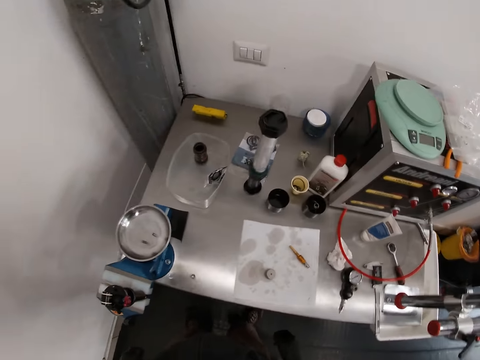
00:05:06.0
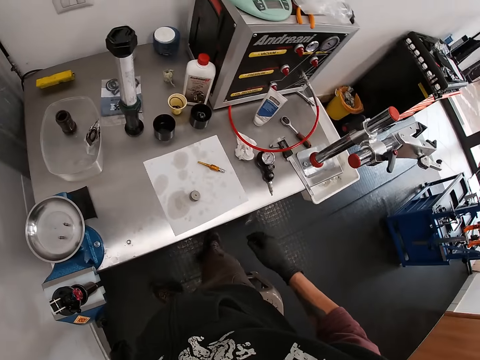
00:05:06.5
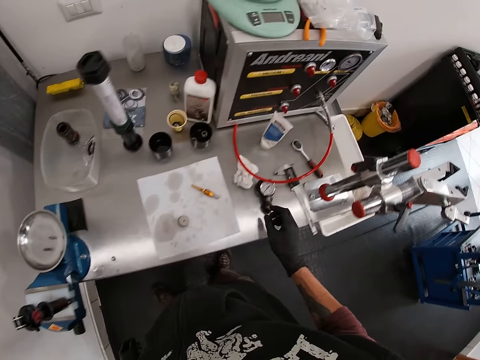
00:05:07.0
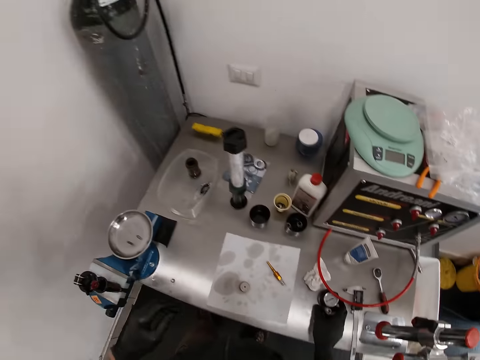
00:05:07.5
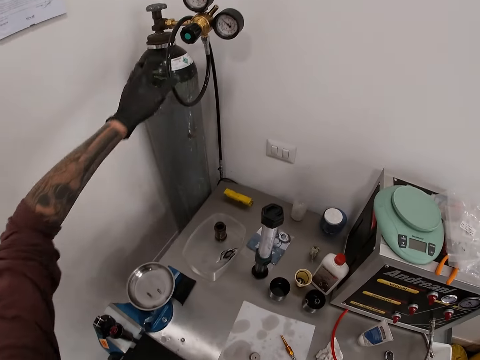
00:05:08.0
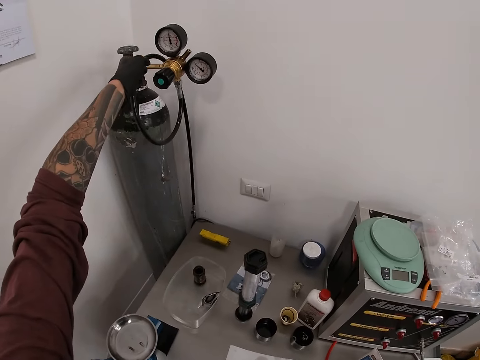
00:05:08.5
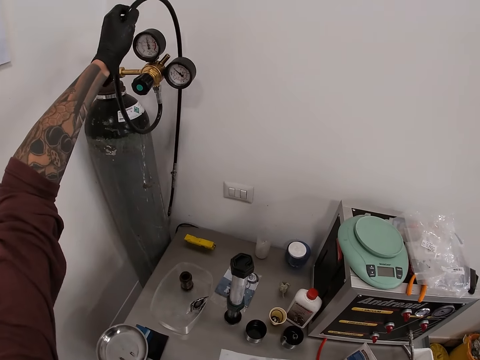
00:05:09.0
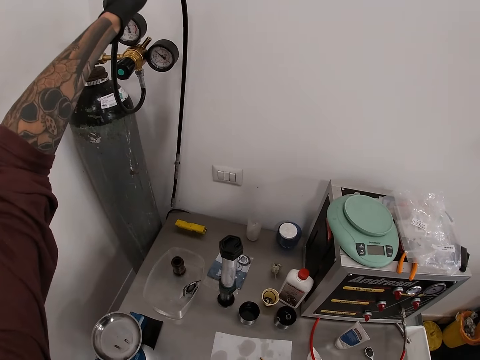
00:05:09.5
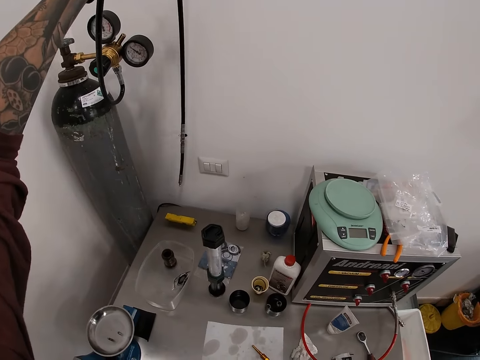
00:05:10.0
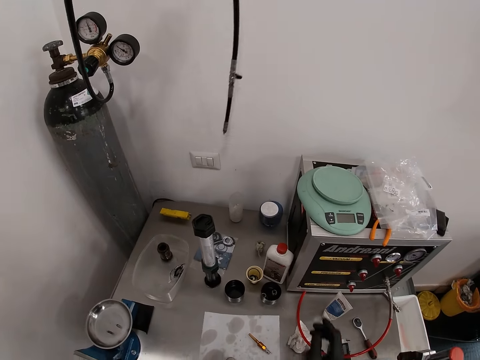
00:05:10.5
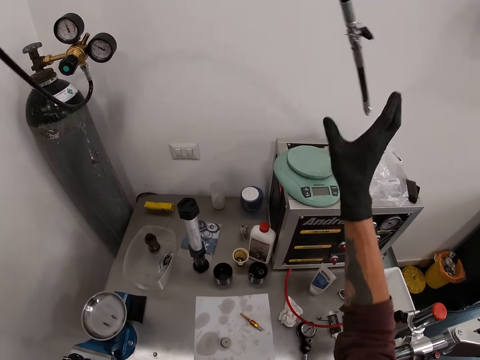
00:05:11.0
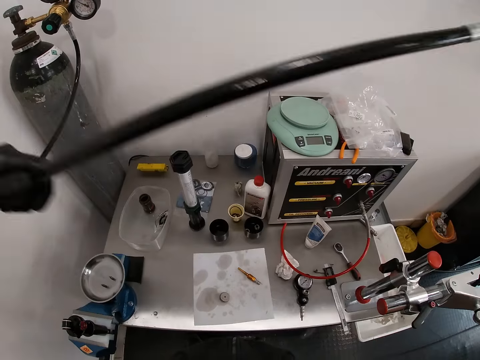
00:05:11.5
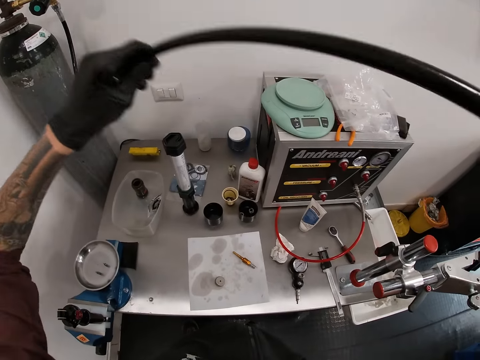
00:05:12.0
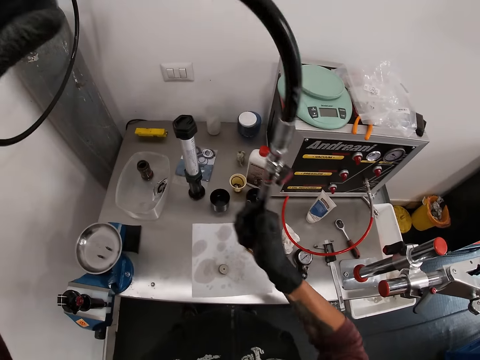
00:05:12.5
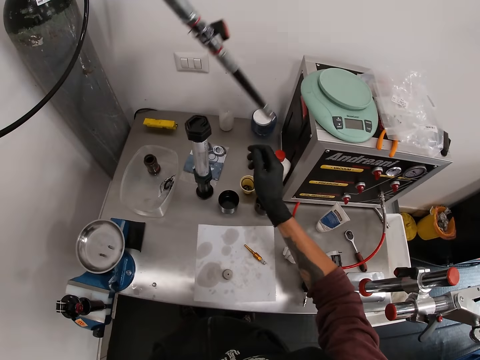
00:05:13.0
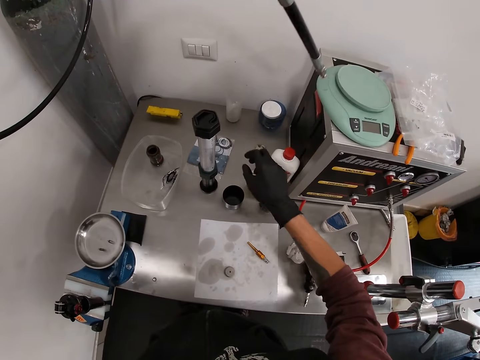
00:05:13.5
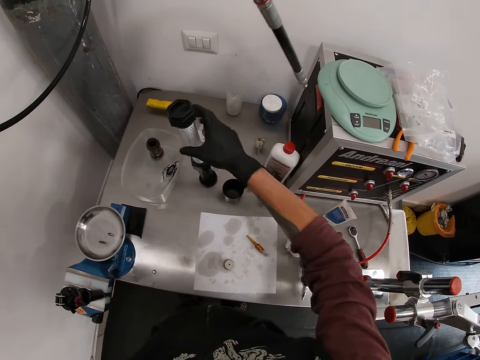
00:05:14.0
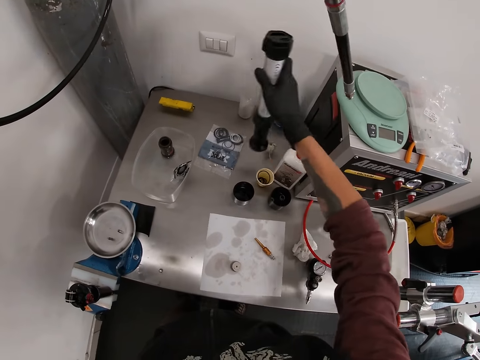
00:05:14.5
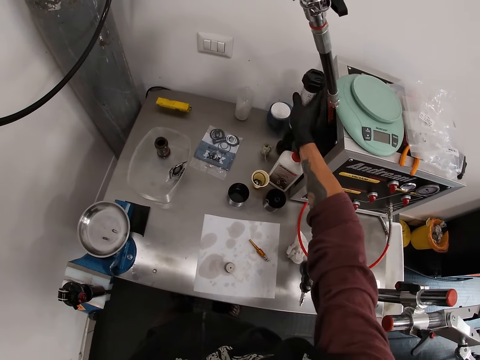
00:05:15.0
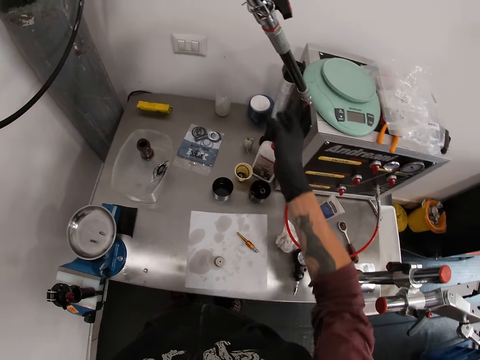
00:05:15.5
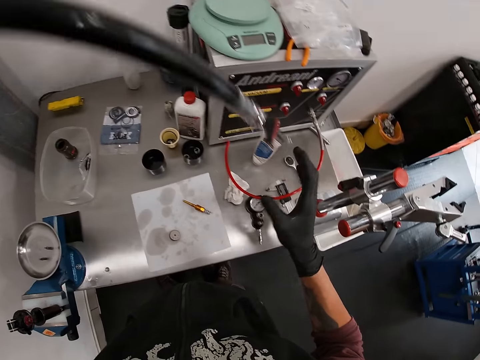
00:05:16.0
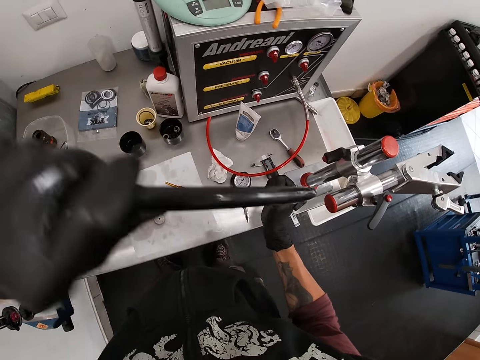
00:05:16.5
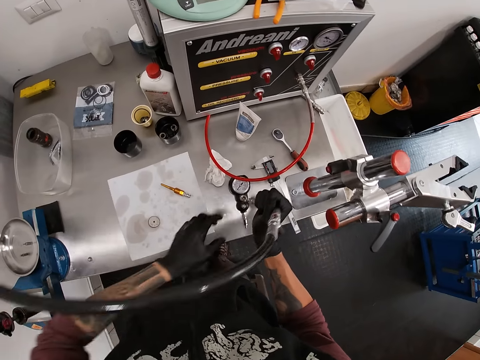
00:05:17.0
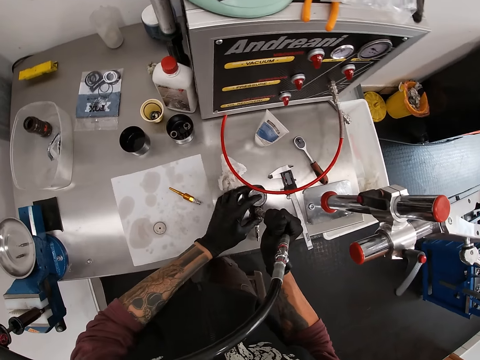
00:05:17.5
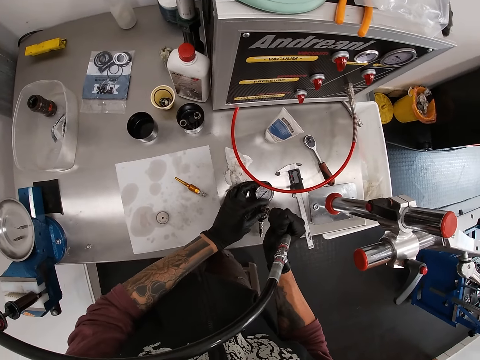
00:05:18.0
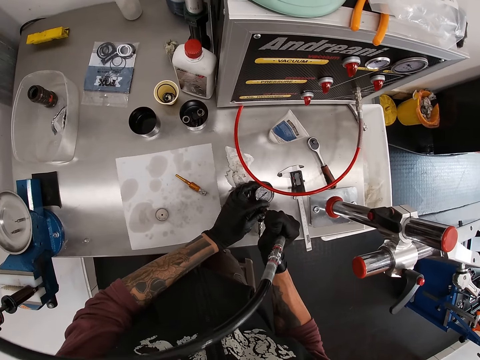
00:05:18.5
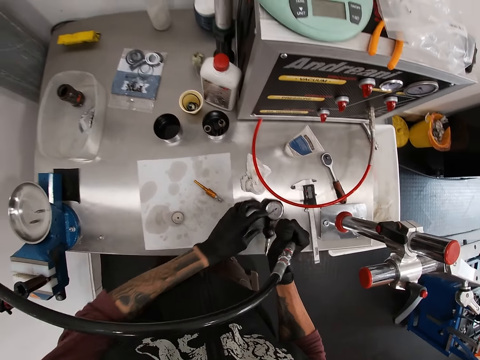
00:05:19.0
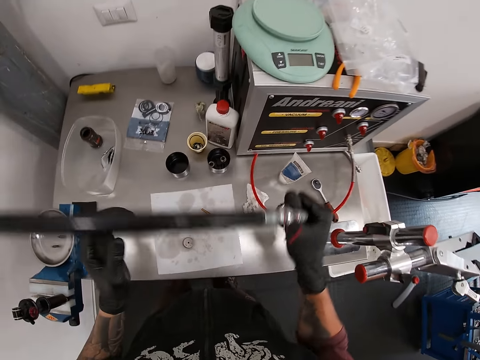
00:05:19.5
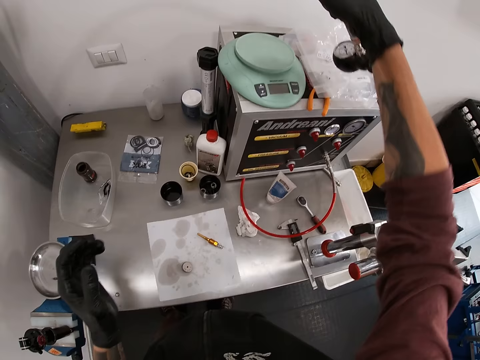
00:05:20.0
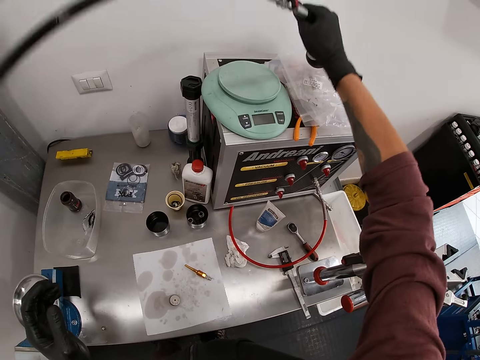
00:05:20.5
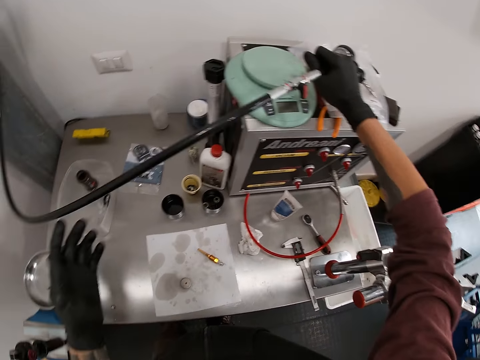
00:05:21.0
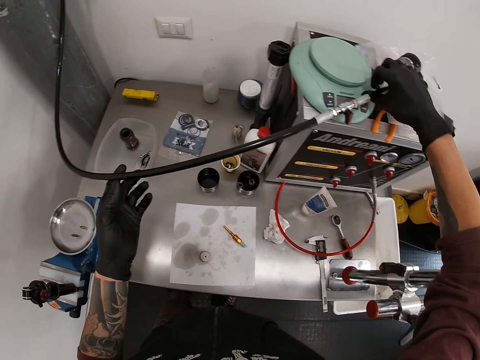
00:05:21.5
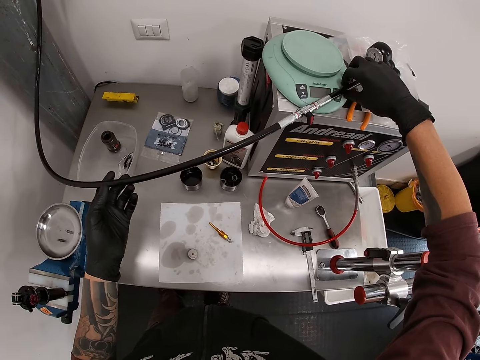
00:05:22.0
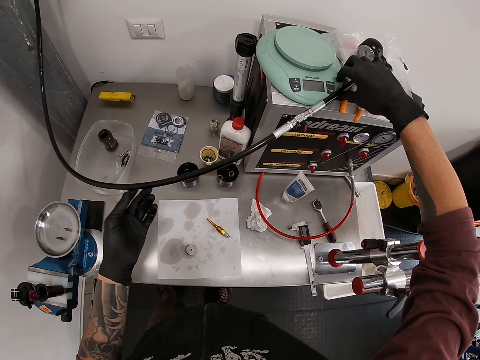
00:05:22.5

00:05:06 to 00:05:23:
The camera wearer holds a regulator or pressure gauge on the table. He picks up the hose or gas pipe of a pressure cylinder with his left hand. He holds the edge of the hose with his right hand. He picks up a lamp from the table with his right hand. He moves the lamp aside on the table. He puts the lamp on the table with his right hand. He holds the edge of the hose with his right hand. He inserts the edge of the hose into the pressure gauge on the table with his right hand. He holds the pressure gauge with his left hand. He picks up the pressure gauge from the table with the hose in his right hand. He places the pressure gauge on a vacuum pump with his right hand. He places the gas pipe on the Andreani shock absorber.

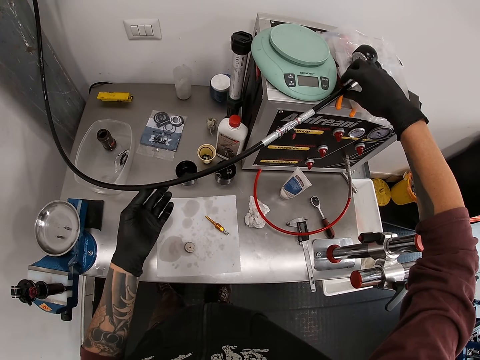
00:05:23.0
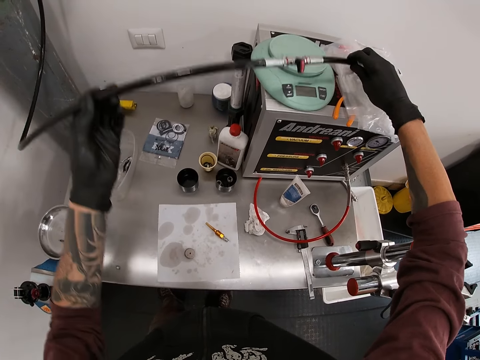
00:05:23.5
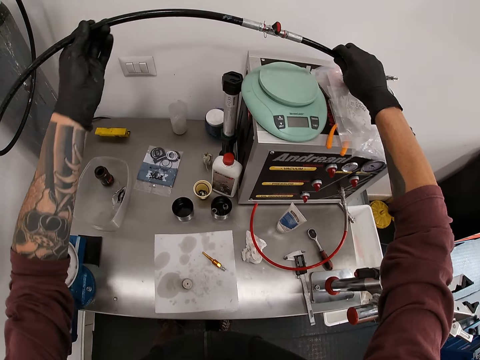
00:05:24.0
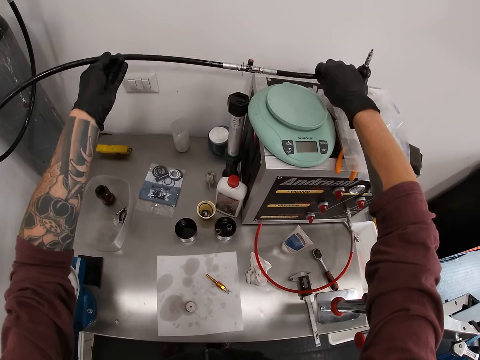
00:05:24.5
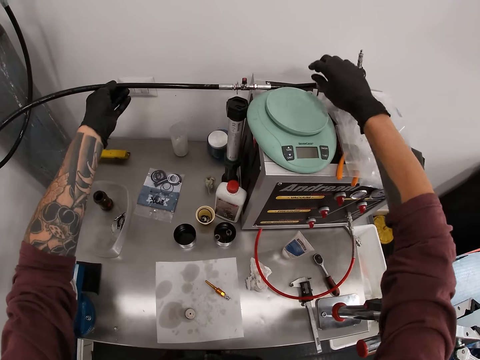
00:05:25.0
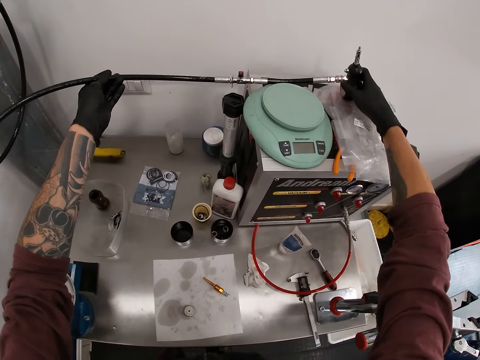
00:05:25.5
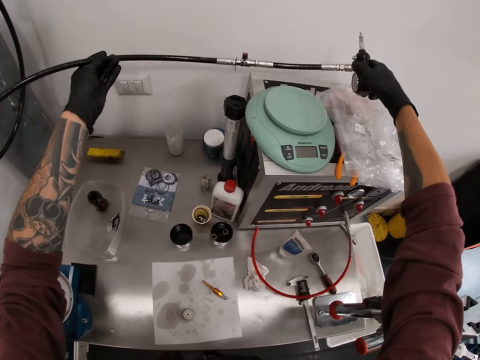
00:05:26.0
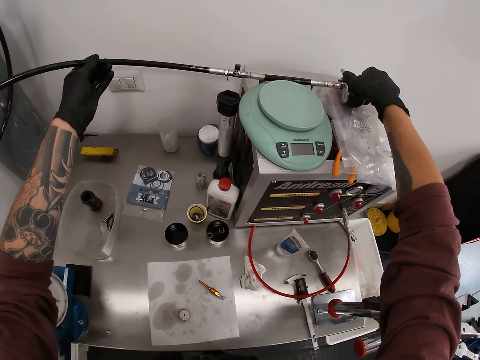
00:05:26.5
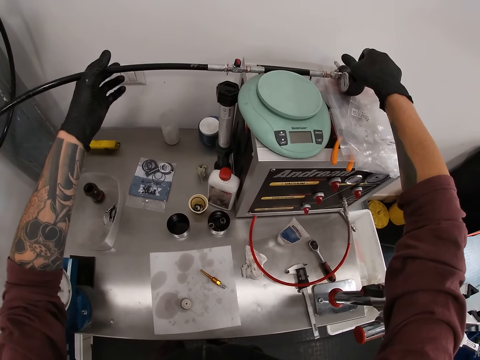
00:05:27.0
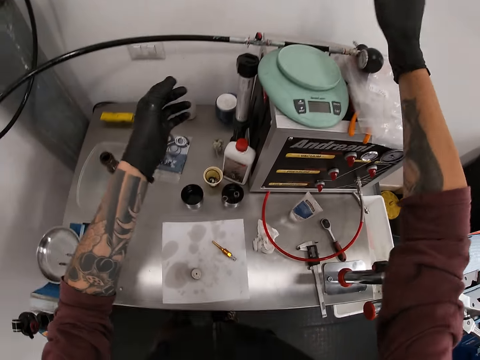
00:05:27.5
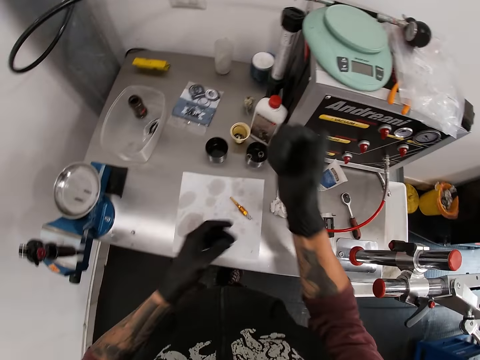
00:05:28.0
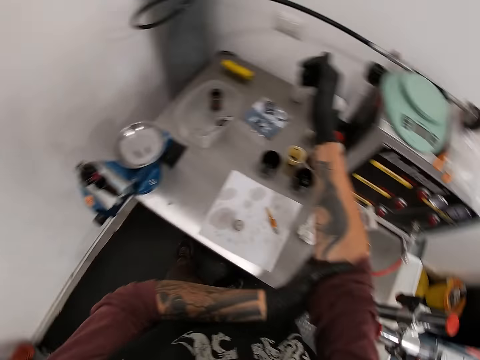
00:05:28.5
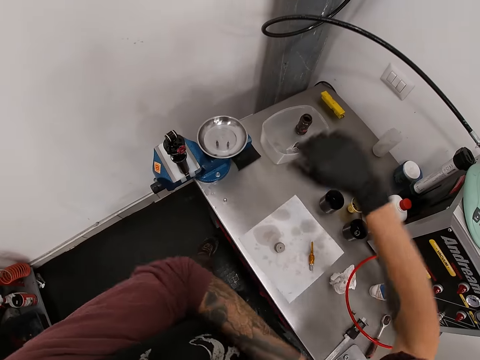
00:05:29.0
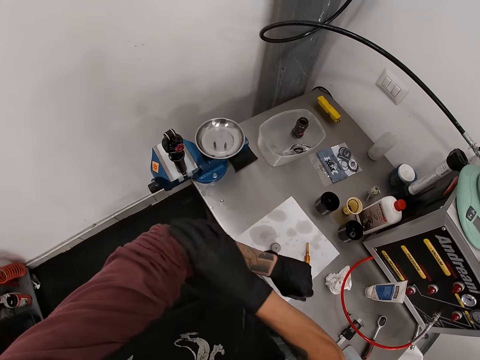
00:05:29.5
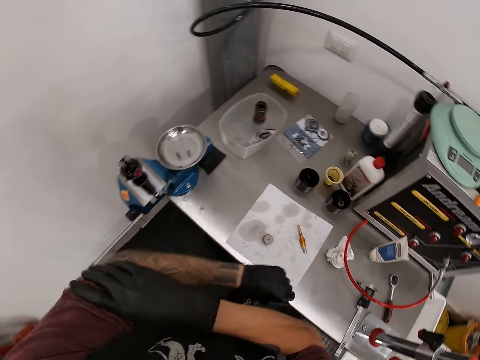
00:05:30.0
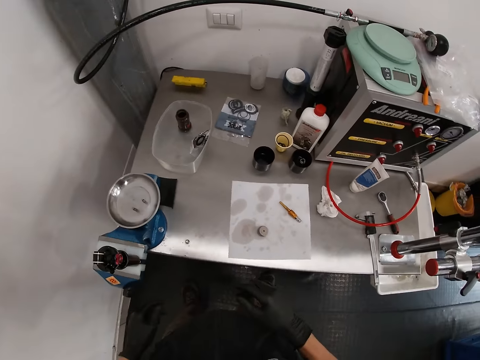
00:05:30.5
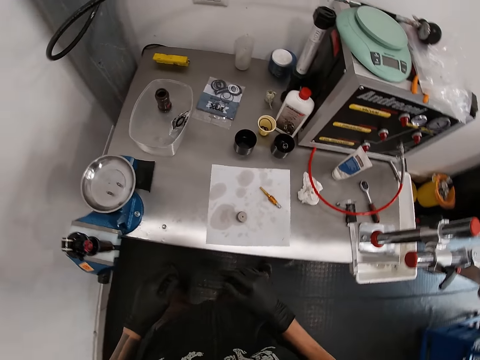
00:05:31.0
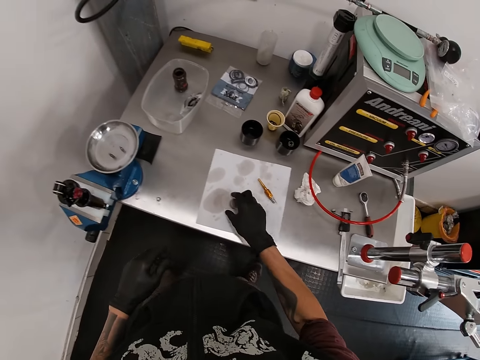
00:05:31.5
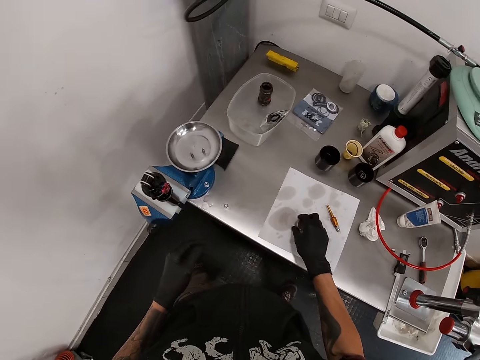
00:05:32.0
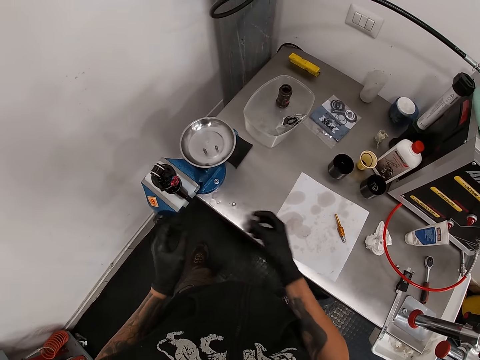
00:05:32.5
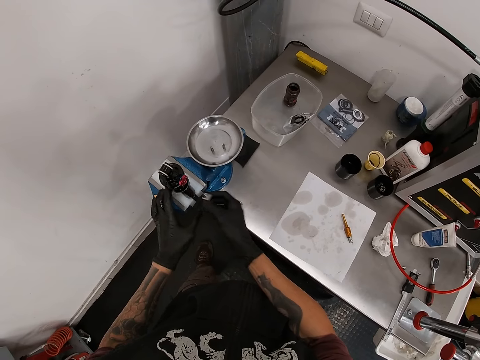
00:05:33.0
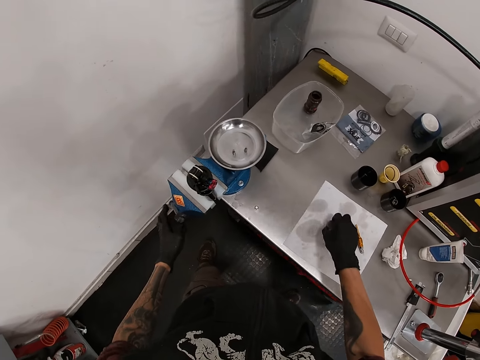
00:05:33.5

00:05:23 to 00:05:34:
The camera wearer adjusts the hose with the pressure gauge in both hands. He picks up the pressure gauge from the vacuum pump with his right hand. He places the pressure gauge on the vacuum pump with his right hand. He rolls up his right sleeve with his left hand. He rolls up his left sleeve with his right hand. He picks up the screw from the table with his right hand. He puts the screw on the table with his right hand.
